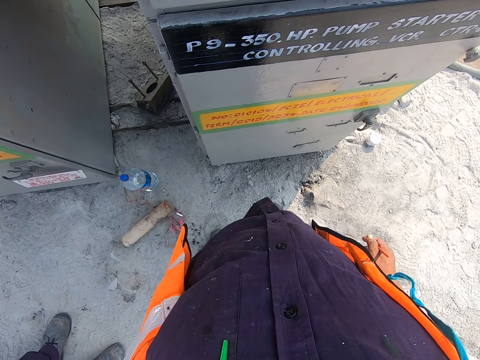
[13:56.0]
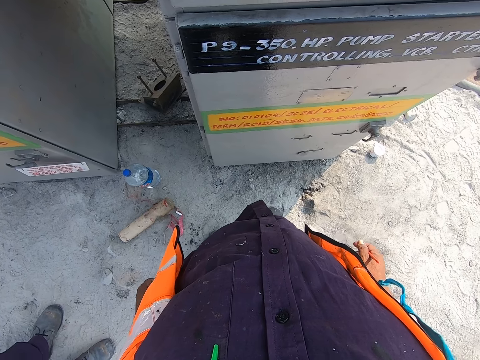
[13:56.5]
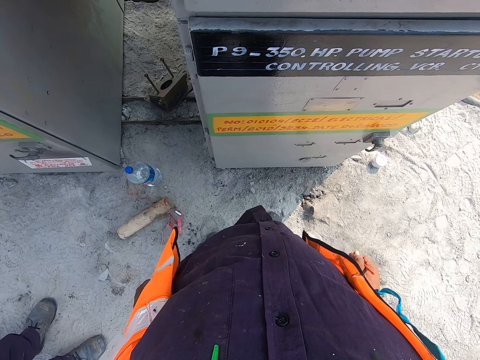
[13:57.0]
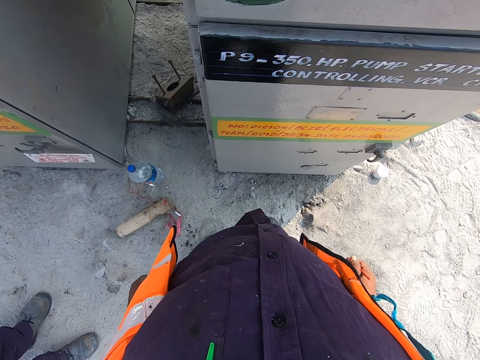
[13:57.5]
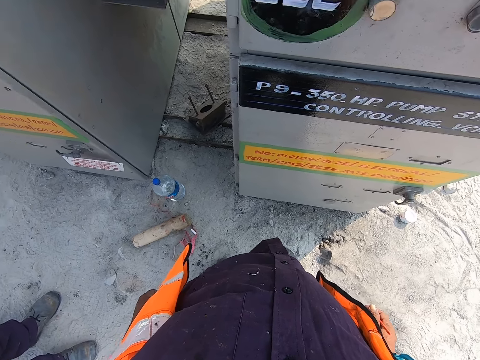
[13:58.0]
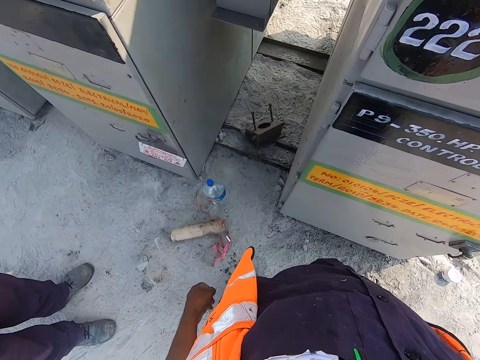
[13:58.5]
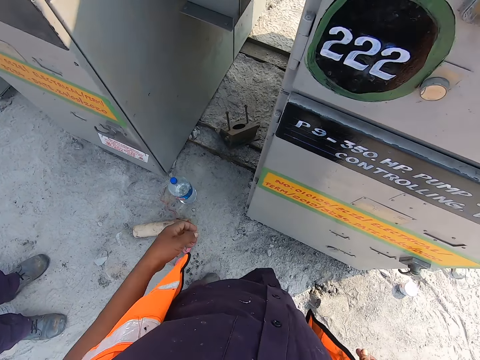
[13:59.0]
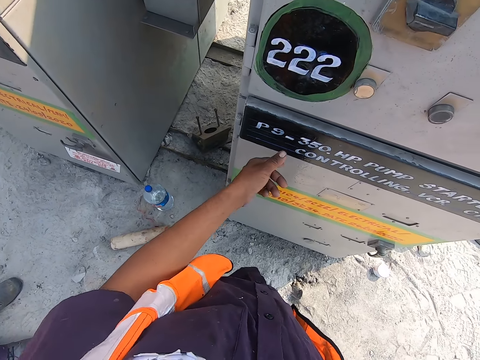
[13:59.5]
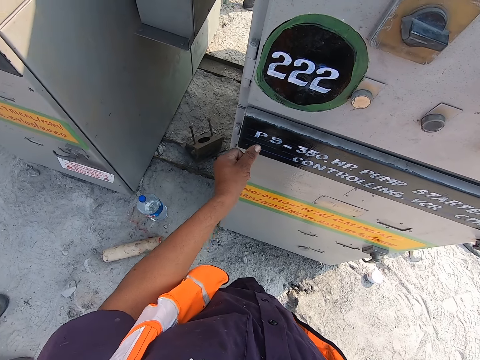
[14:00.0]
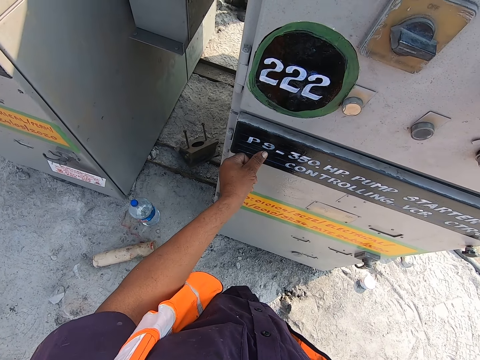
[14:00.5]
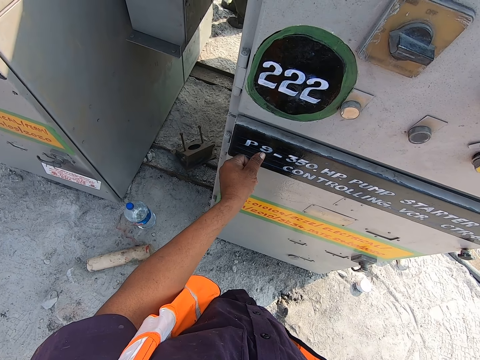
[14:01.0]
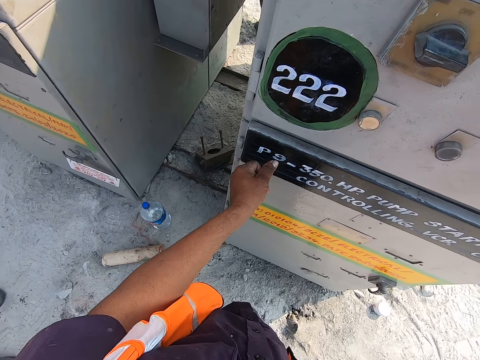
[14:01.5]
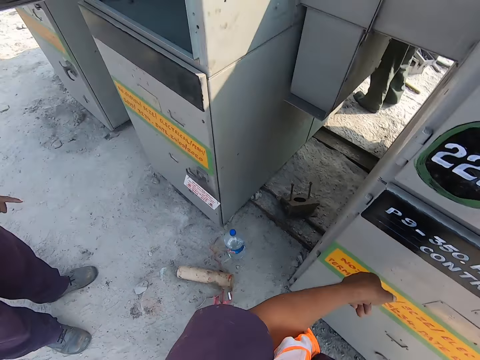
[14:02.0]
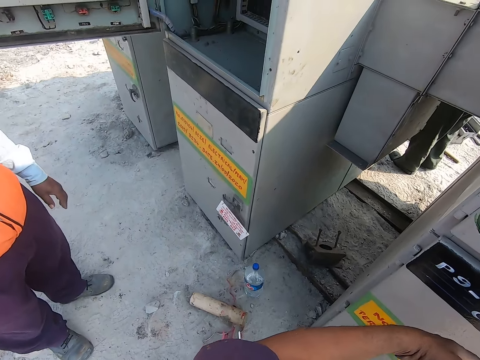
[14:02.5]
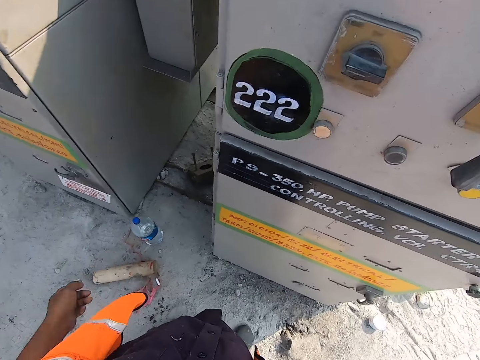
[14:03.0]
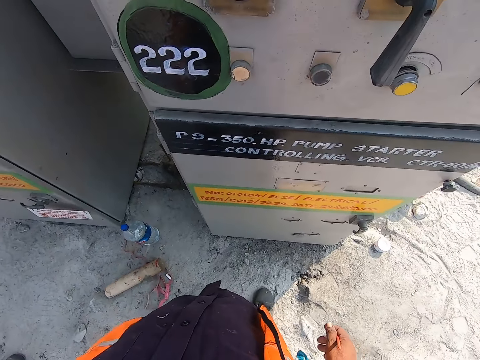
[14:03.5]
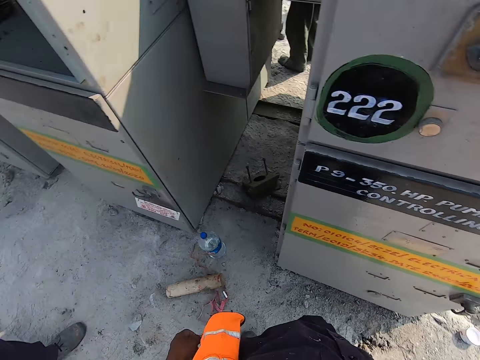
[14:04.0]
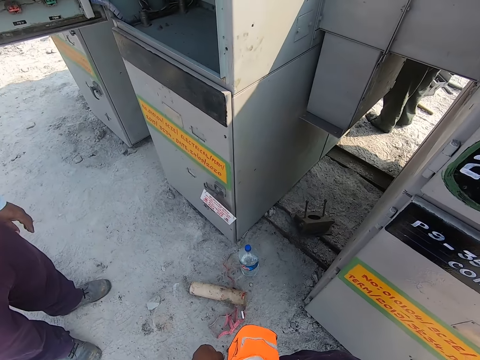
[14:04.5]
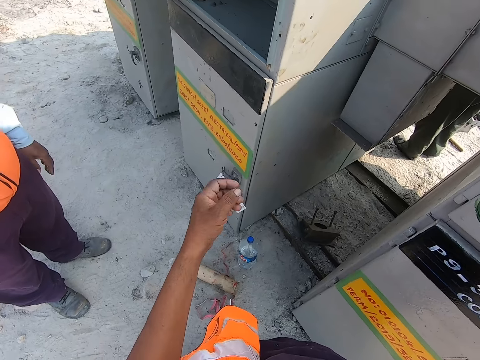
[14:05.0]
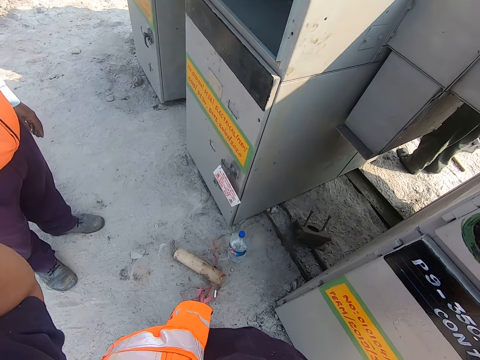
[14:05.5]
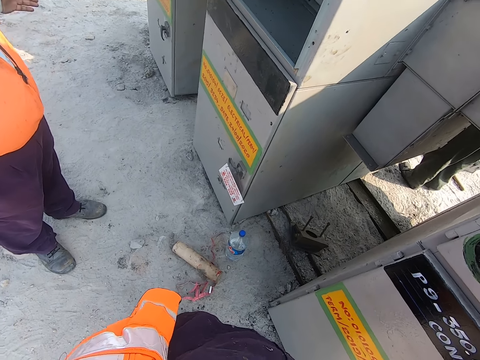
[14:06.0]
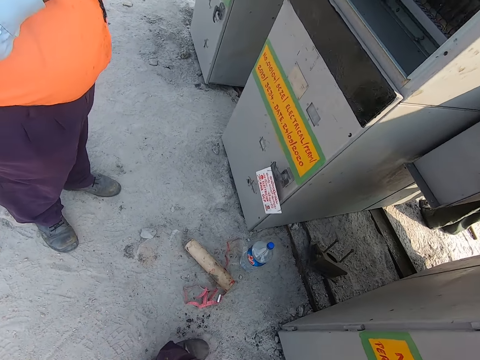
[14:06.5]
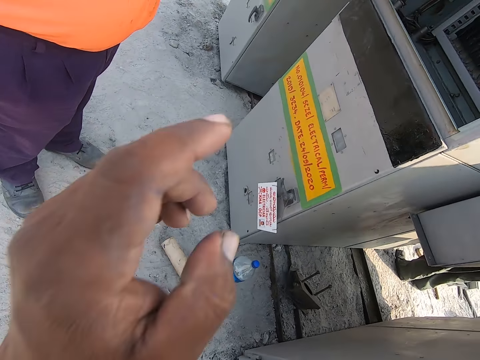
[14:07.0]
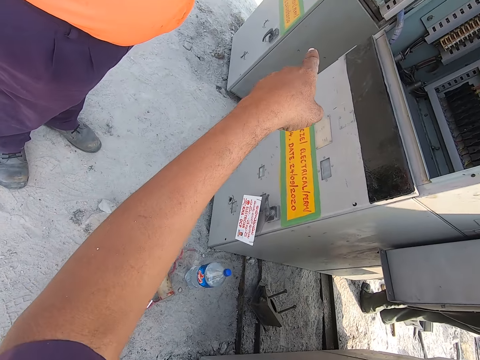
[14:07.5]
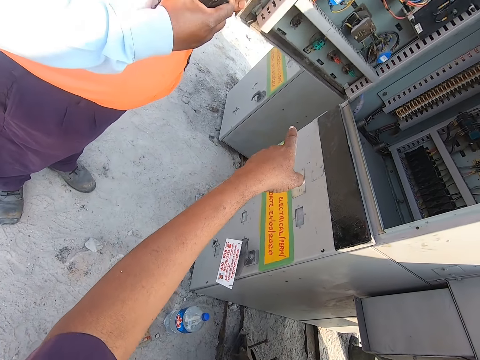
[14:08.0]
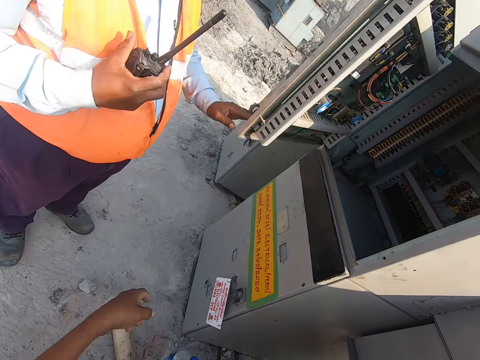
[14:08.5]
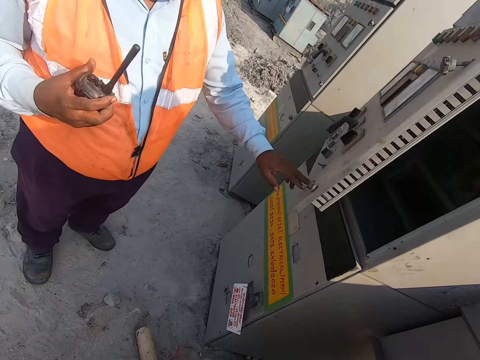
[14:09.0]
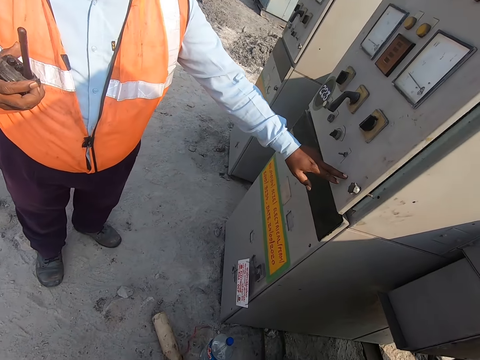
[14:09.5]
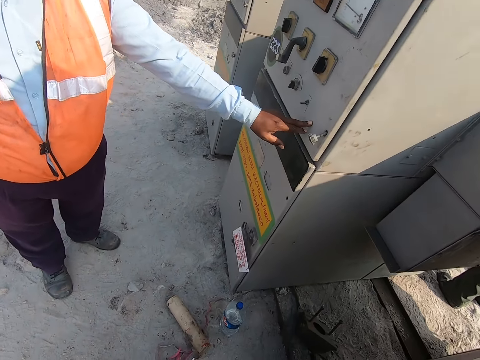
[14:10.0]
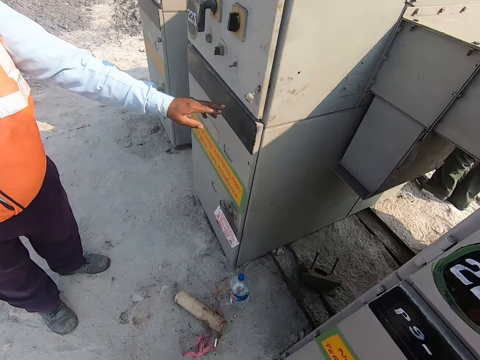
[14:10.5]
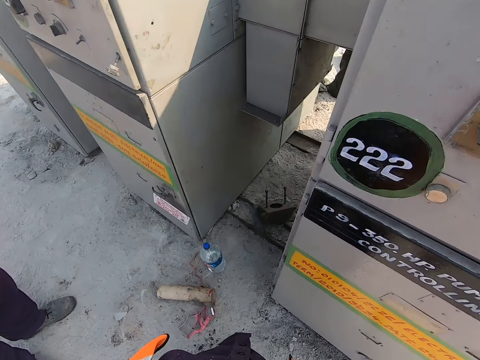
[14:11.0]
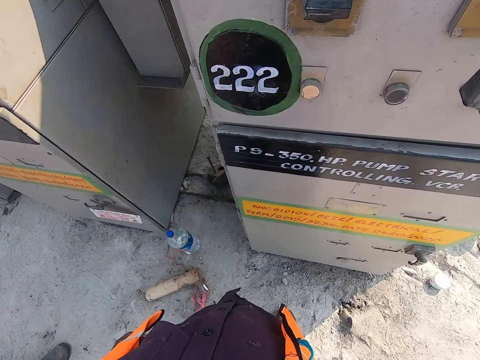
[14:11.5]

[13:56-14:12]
The camera wearer touches the hp pump starter or gasoline pump with his left hand. He removes his hand. He converses on the walkie talkie radio. He raises his left hand. He points at the other gasoline pump with a brush, with his left hand. He converses with a person. The person closes the hp pump starter.

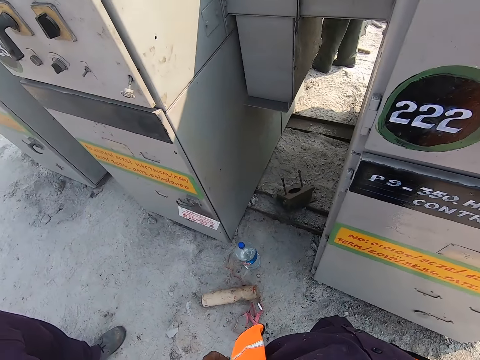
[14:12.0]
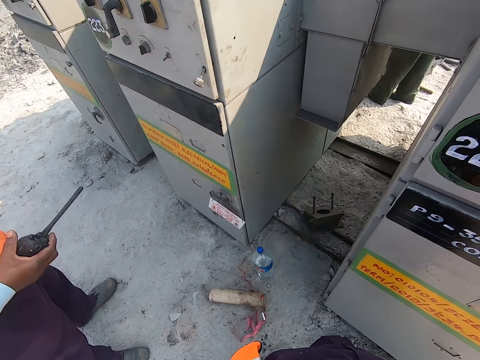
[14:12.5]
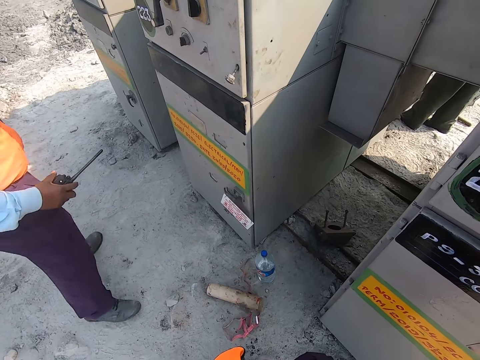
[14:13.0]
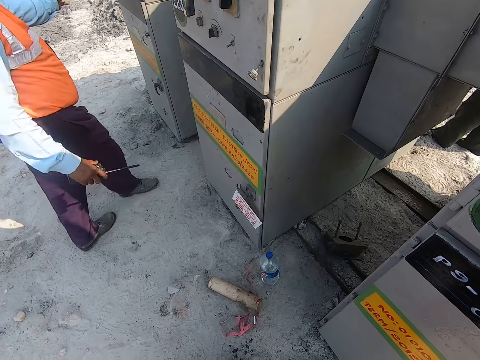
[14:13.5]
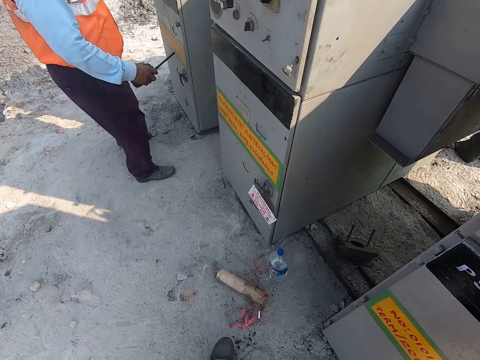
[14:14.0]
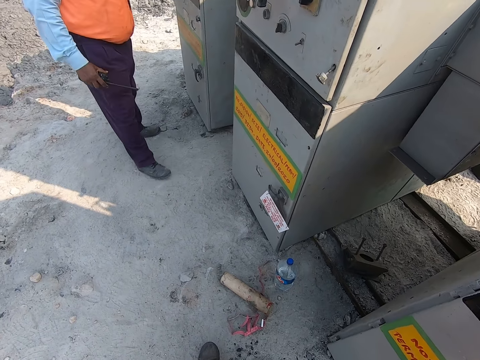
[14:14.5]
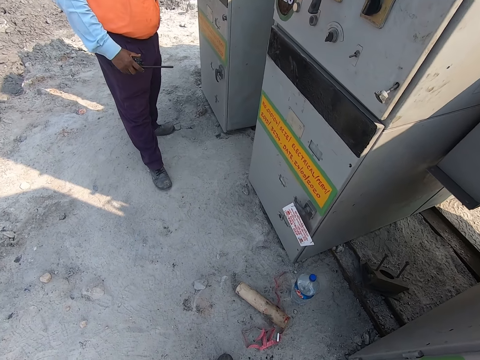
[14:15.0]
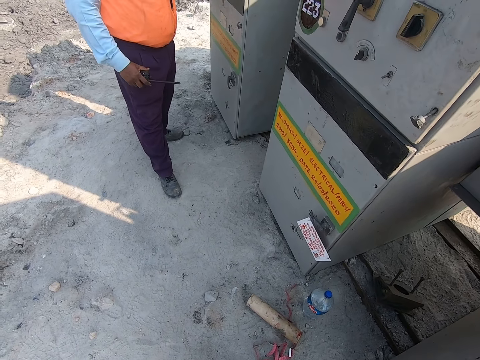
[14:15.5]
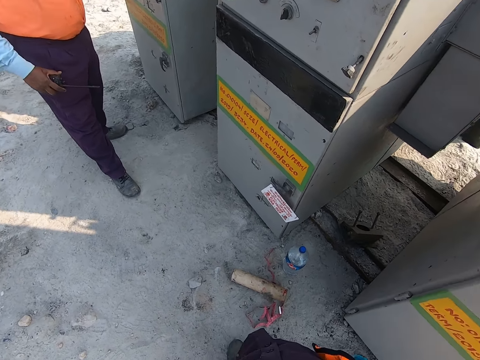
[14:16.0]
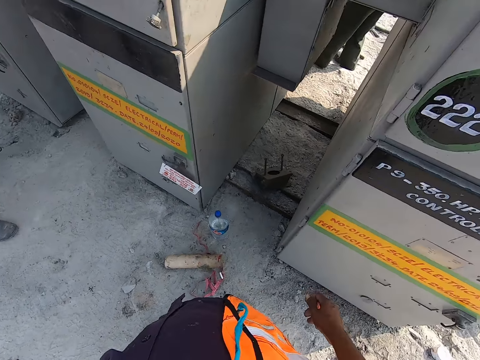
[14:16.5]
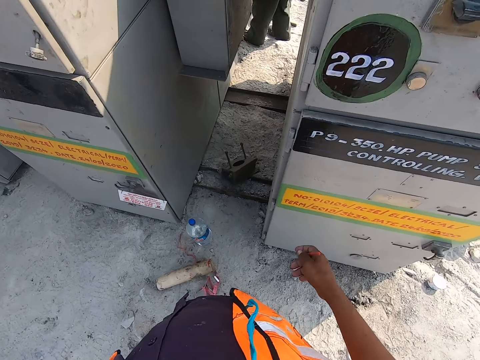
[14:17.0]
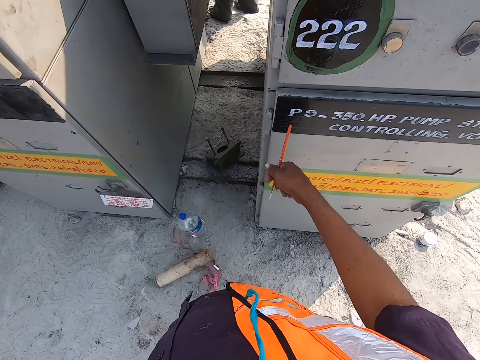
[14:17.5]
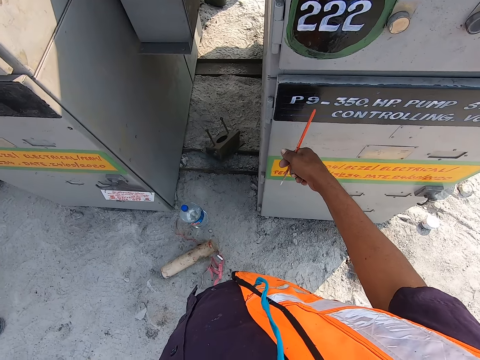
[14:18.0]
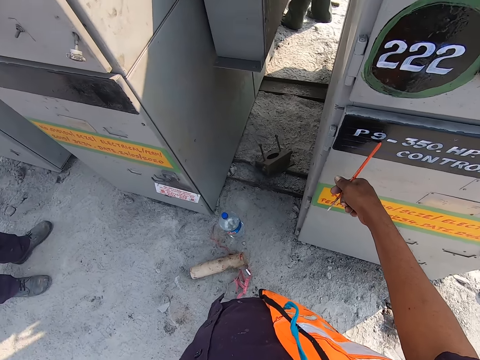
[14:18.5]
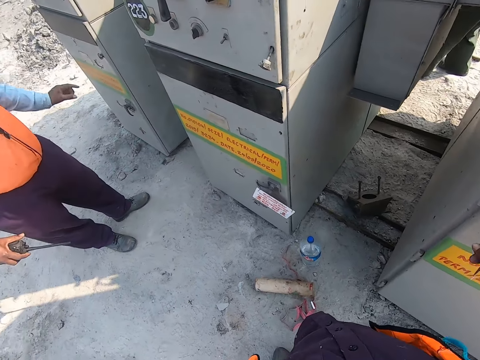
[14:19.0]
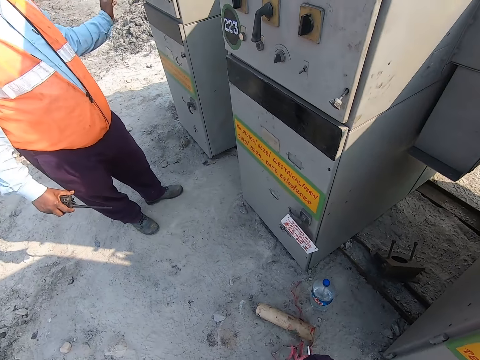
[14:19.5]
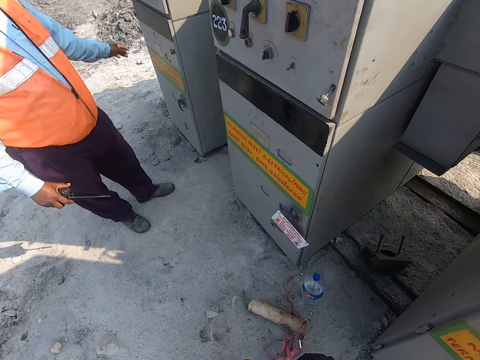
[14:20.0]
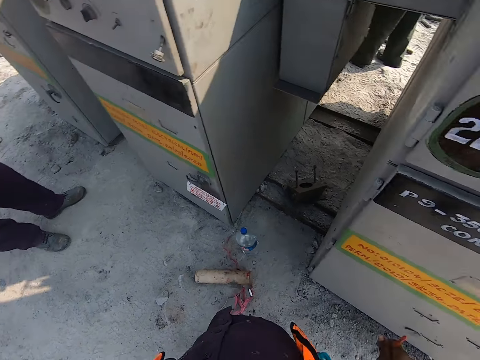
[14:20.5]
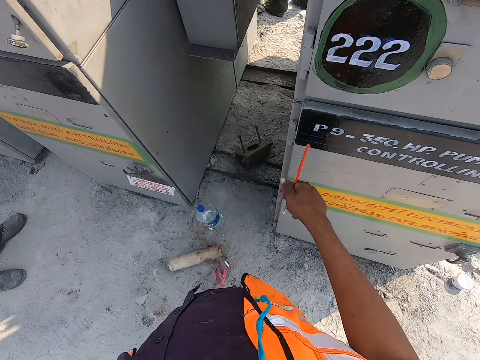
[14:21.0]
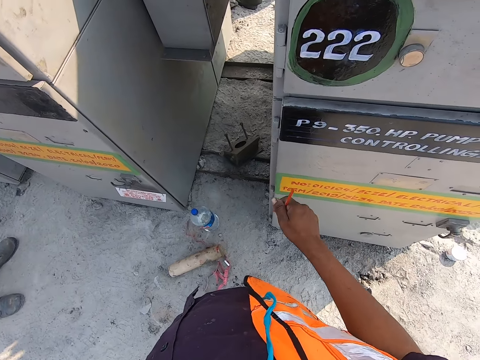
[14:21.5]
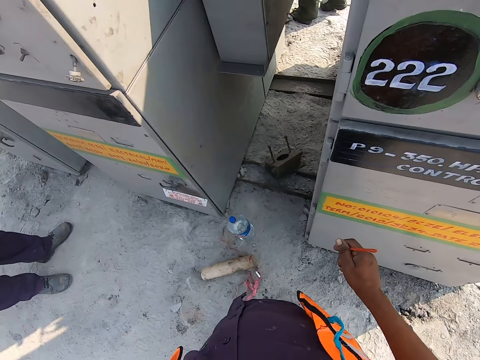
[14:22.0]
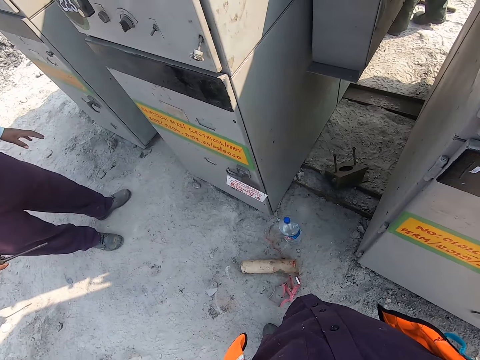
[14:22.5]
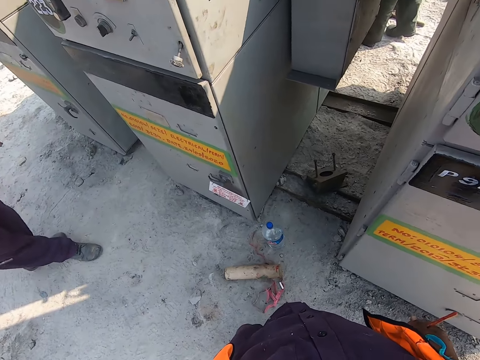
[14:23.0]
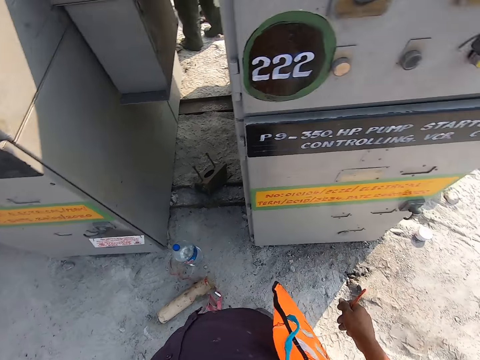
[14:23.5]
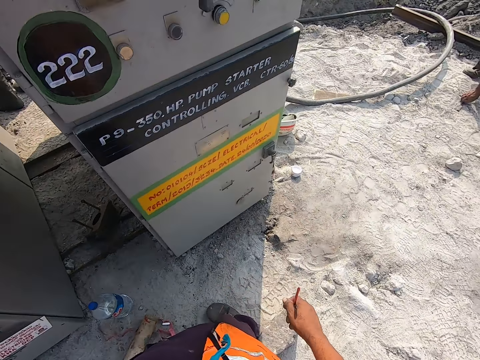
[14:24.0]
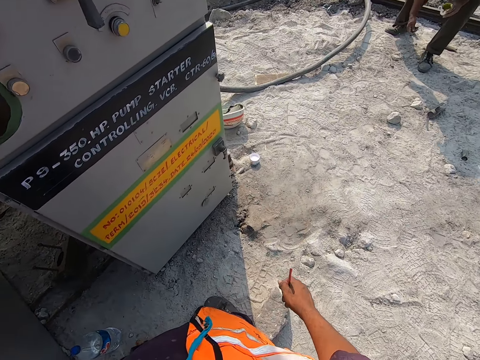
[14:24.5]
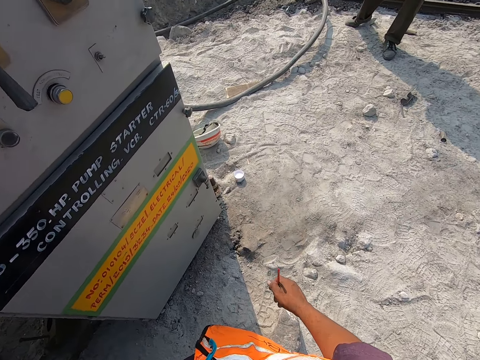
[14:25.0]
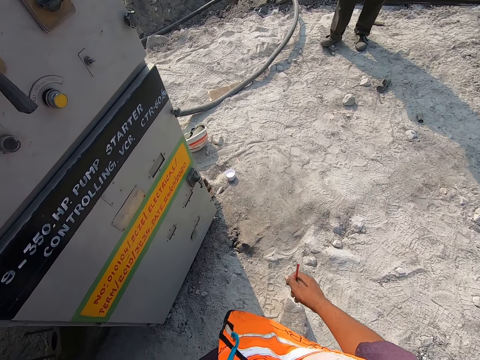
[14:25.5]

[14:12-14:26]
The camera wearer walks towards the other gasoline pump. They converse on the walkie talkie radio. They point at the gasoline pump. They touch the hp pump starter with the paint brush. They converse with a man. They point at the gasoline pump with the brush.
